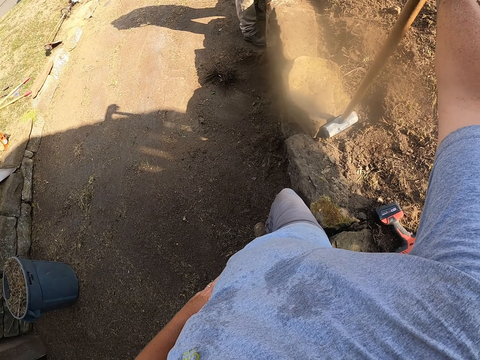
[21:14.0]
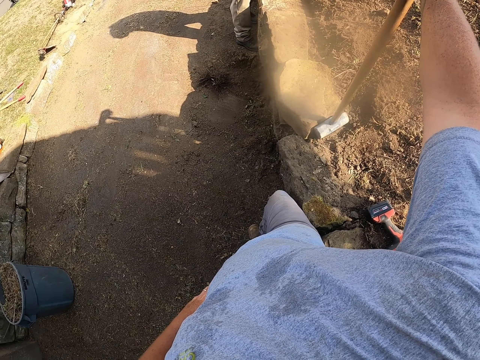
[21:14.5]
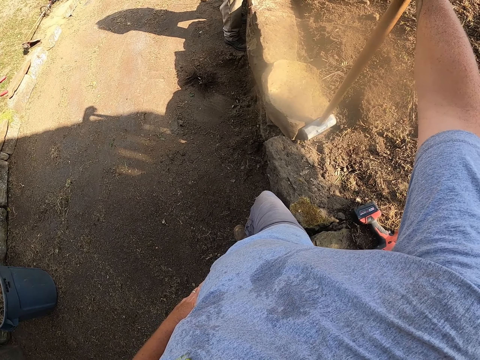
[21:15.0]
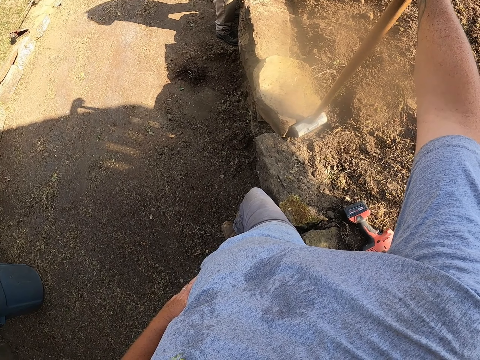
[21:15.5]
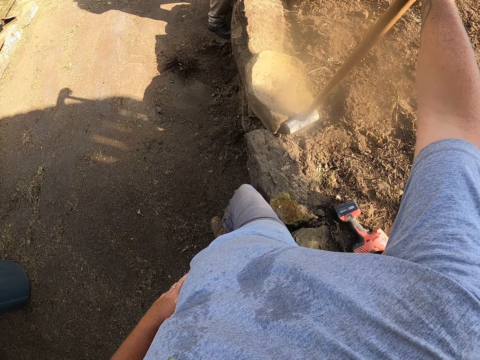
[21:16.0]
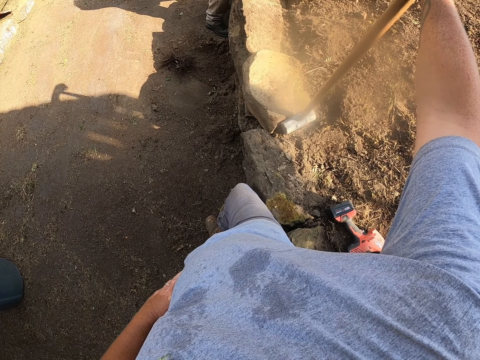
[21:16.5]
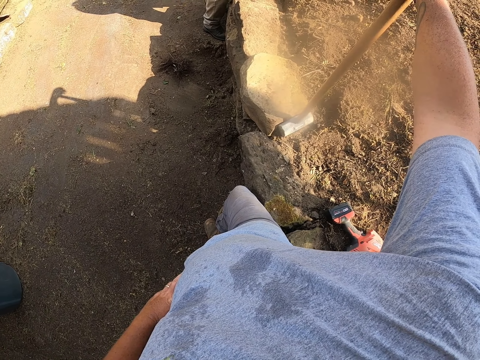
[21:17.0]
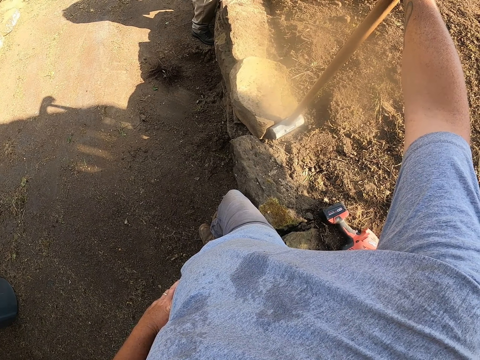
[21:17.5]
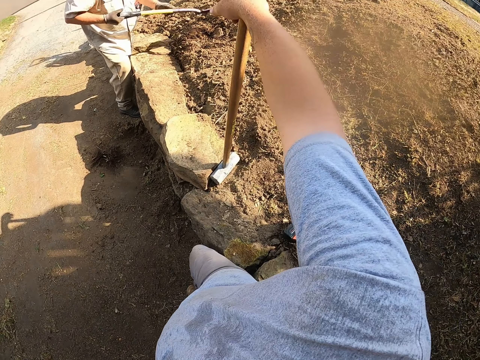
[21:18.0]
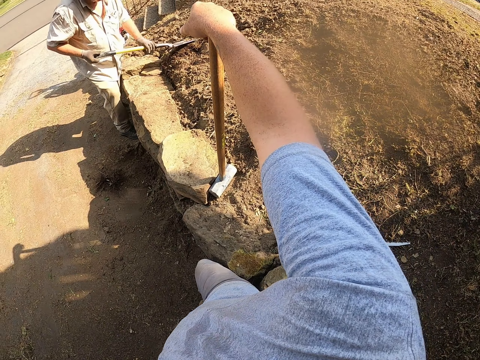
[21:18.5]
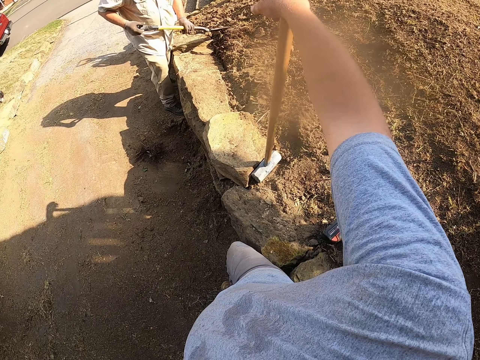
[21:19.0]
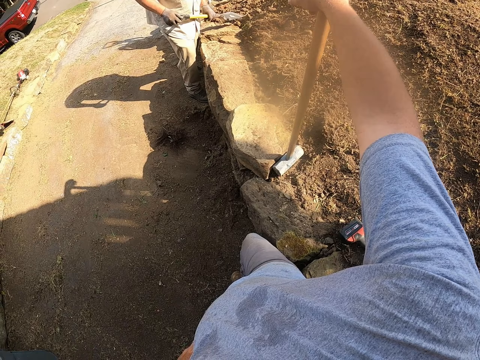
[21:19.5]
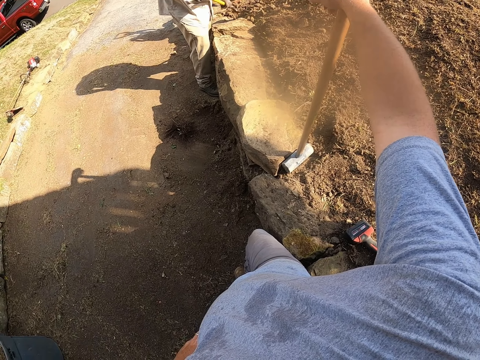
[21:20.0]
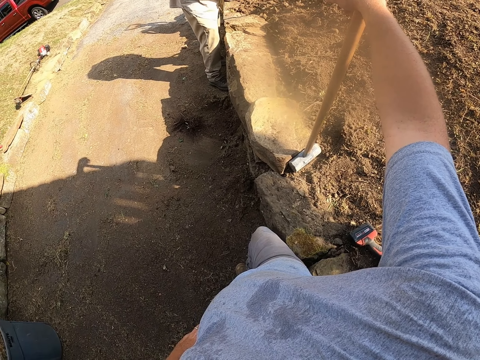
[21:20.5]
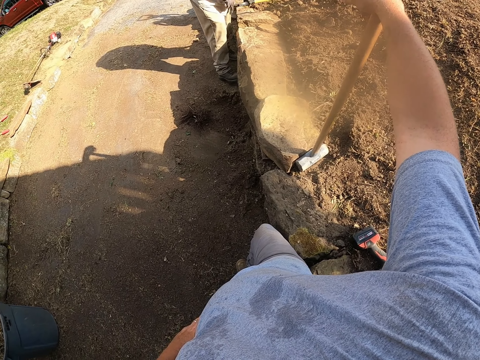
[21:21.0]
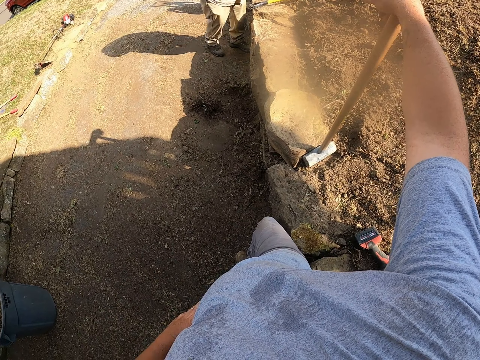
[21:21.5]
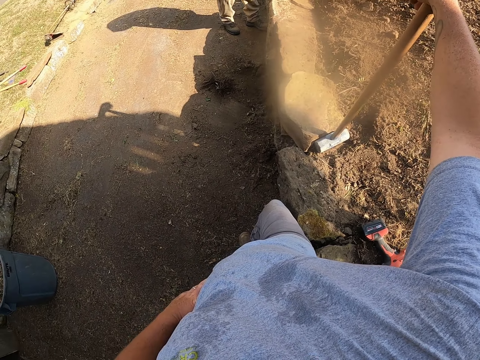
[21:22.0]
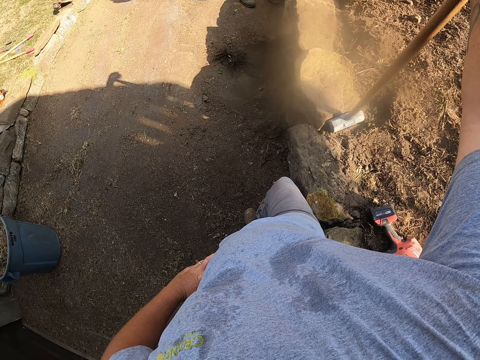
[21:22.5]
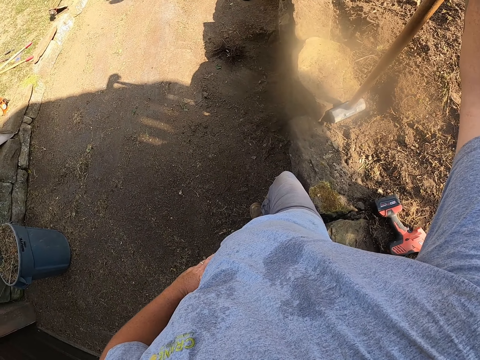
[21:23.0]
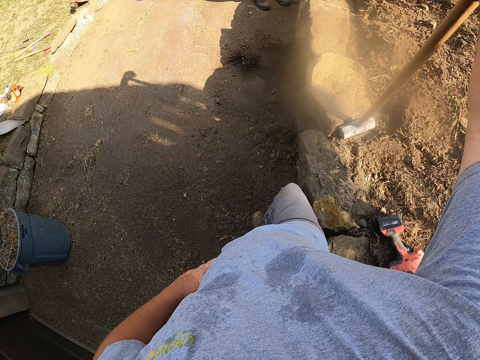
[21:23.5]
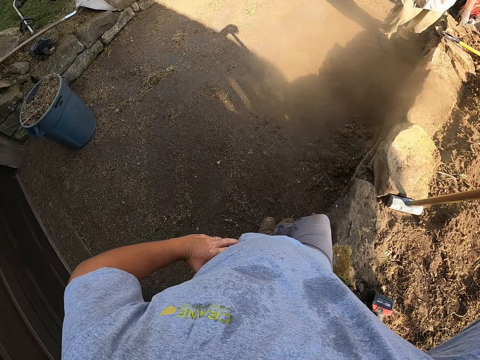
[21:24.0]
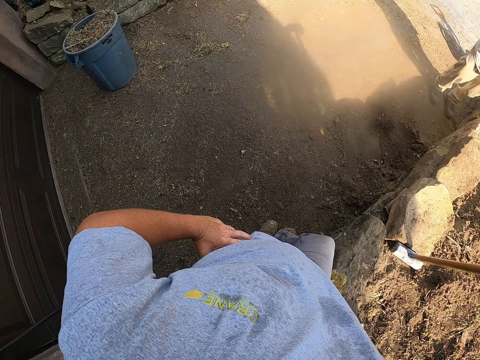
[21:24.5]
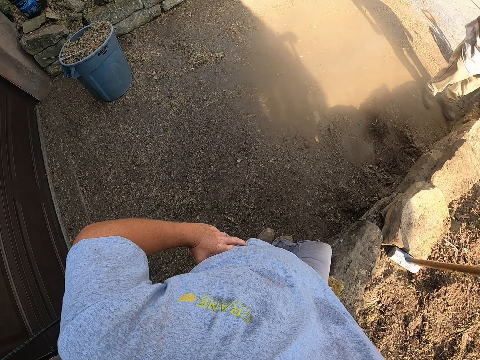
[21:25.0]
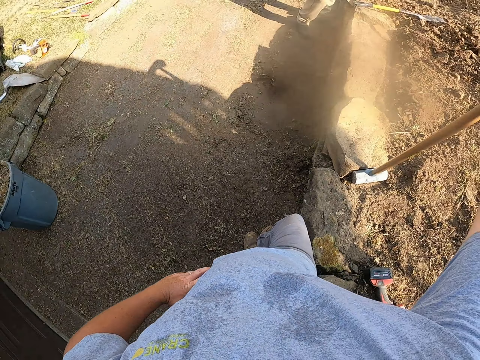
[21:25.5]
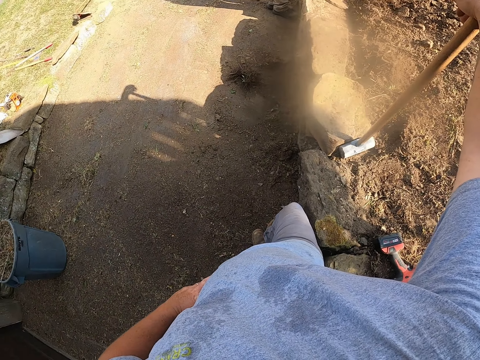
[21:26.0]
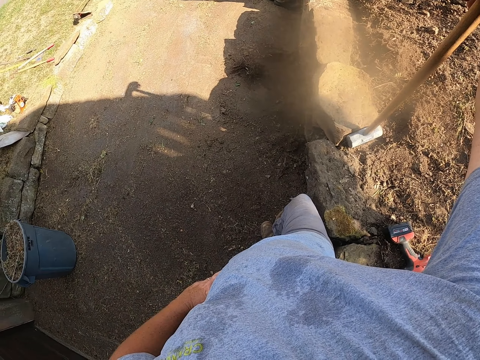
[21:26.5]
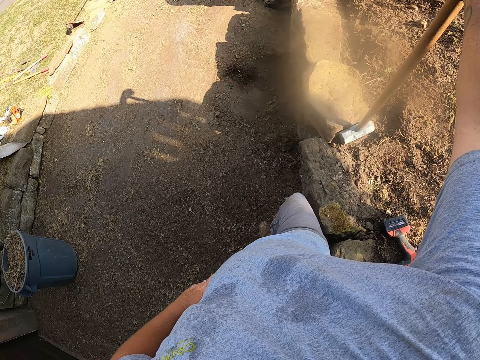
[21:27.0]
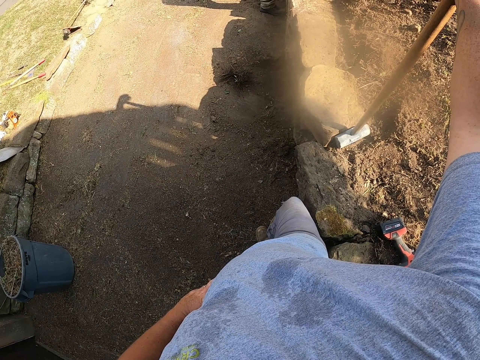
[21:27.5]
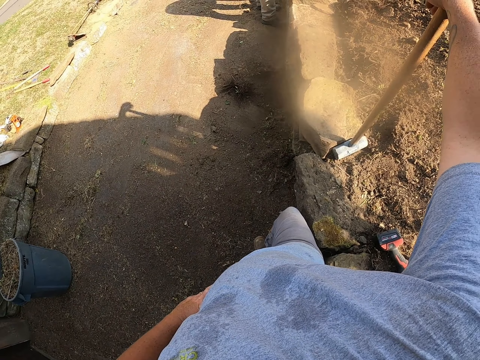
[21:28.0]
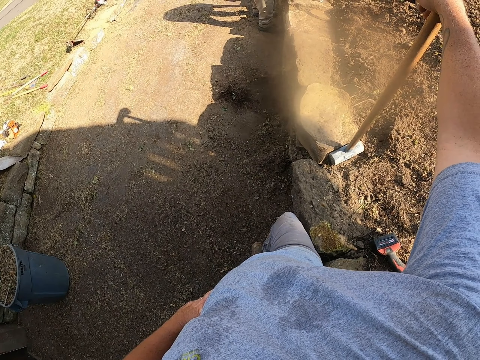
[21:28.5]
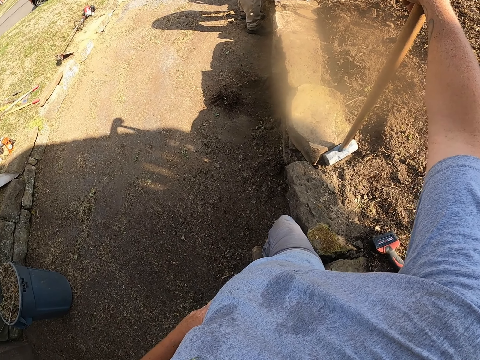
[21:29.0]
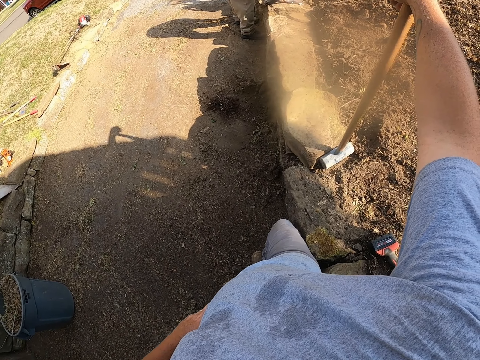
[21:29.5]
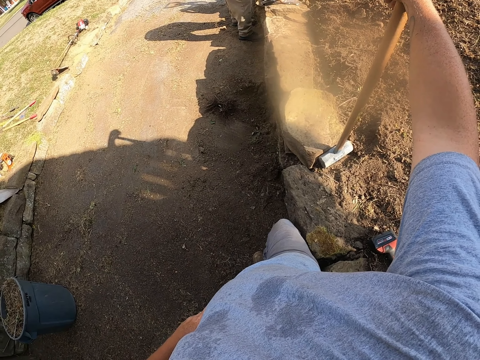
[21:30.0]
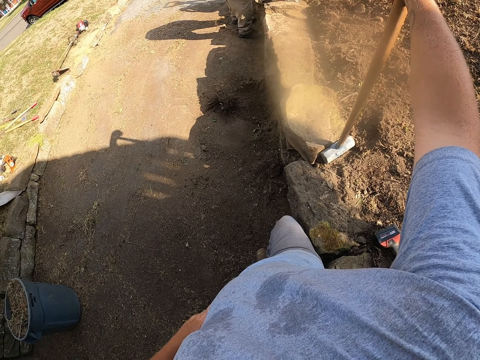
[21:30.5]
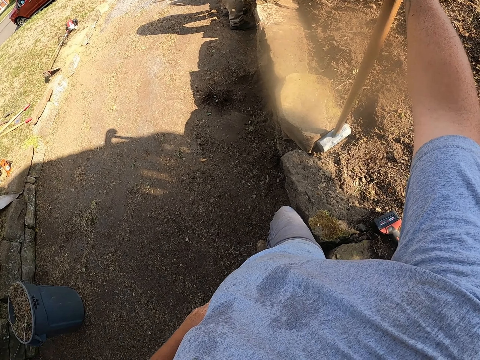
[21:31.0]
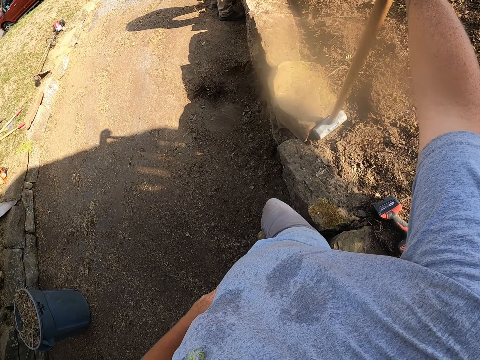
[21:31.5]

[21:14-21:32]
The camera wearer looks around a verandah. A man moves the spade on the ground. He digs on the ground with a shovel. He places the spade on the ground. The camera wearer looks around the verandah. The man walks around the verandah. The camera wearer looks around the verandah.

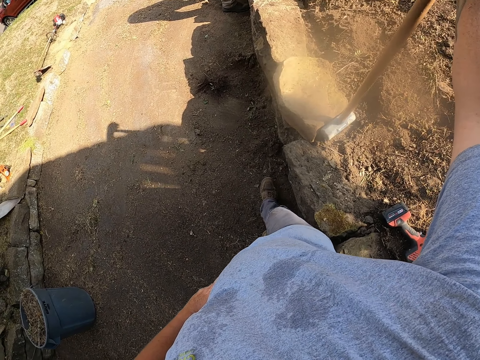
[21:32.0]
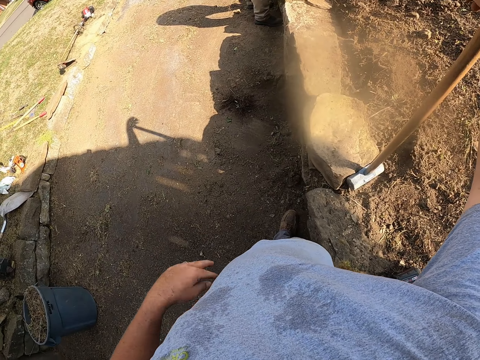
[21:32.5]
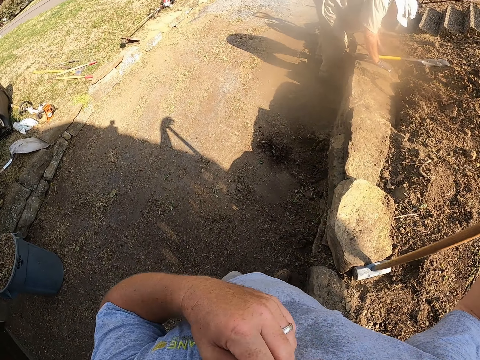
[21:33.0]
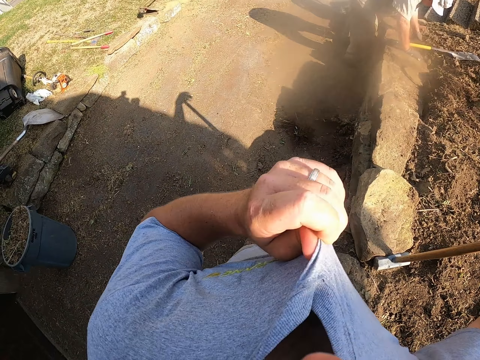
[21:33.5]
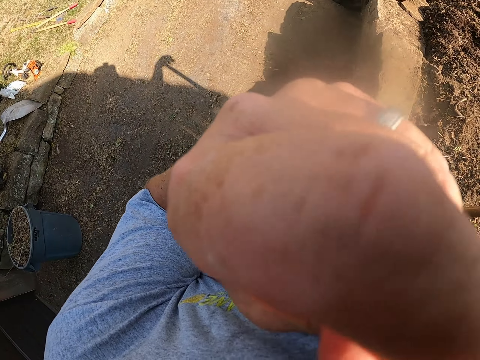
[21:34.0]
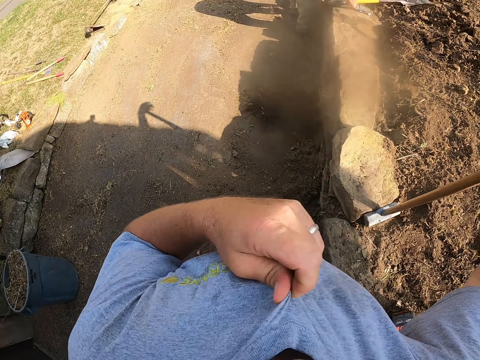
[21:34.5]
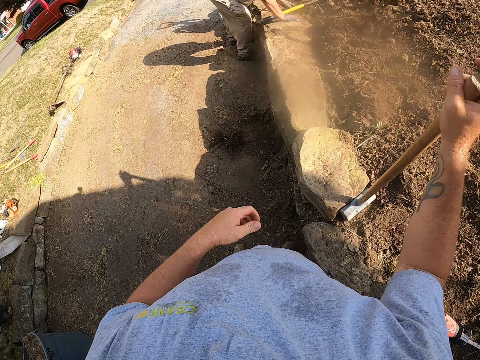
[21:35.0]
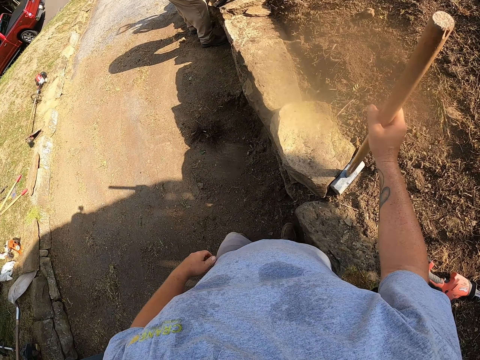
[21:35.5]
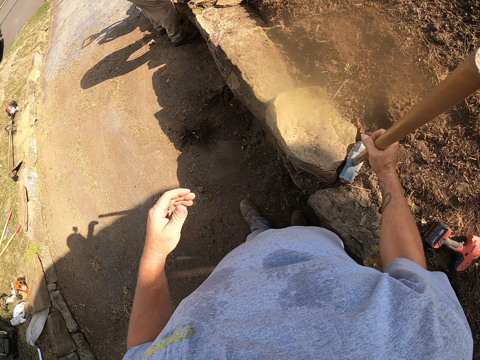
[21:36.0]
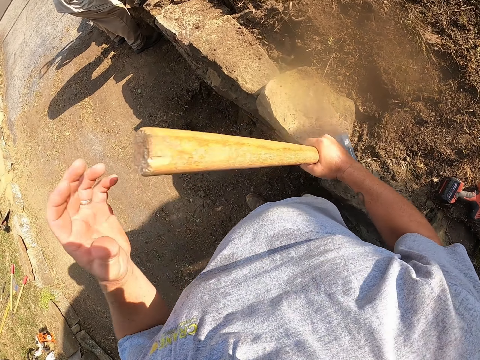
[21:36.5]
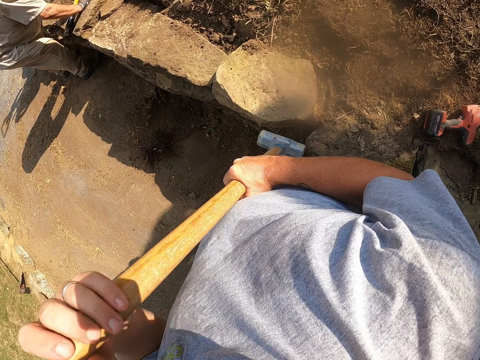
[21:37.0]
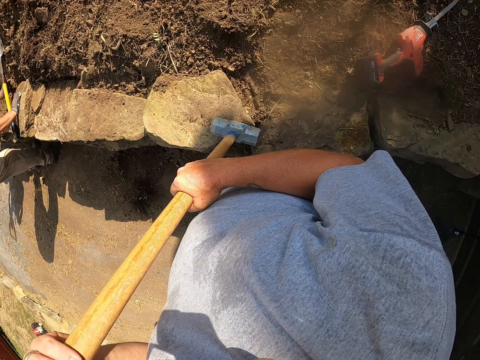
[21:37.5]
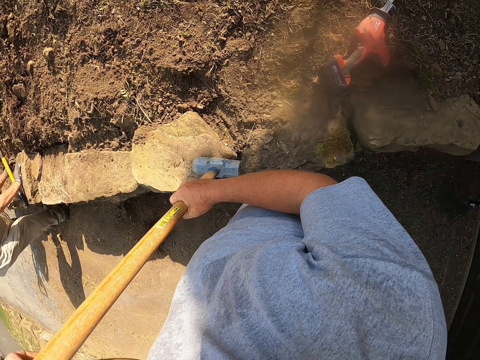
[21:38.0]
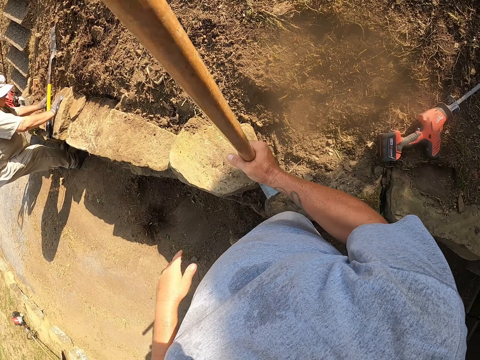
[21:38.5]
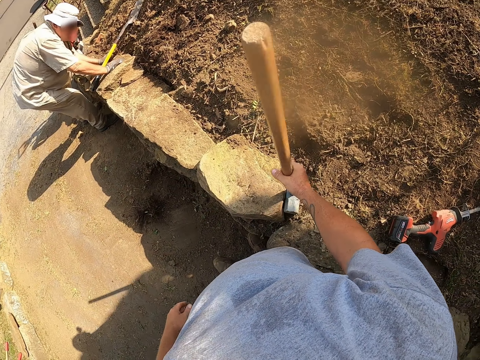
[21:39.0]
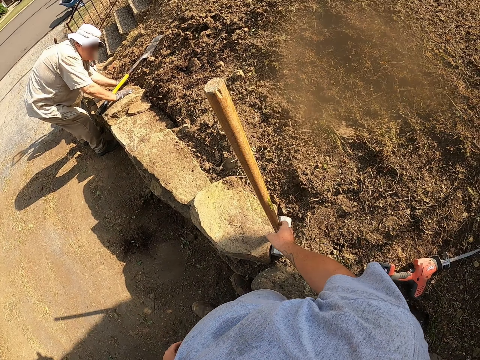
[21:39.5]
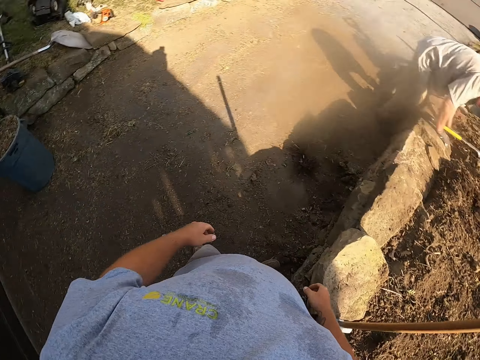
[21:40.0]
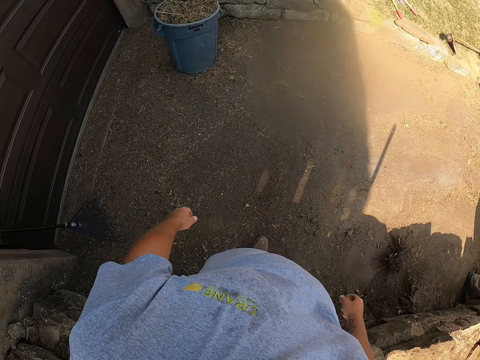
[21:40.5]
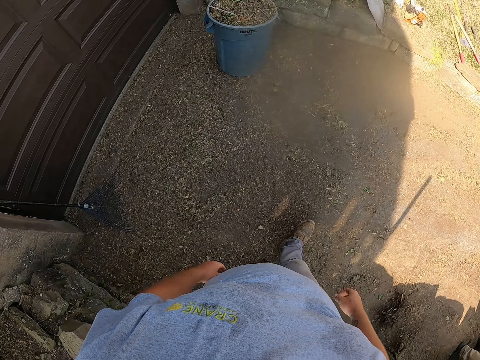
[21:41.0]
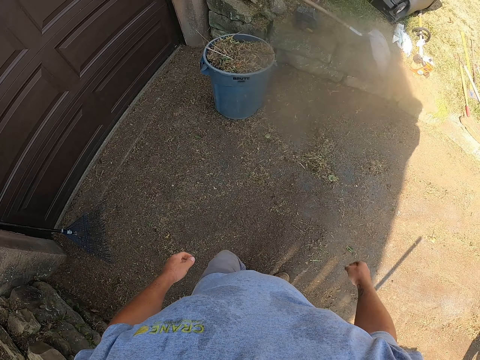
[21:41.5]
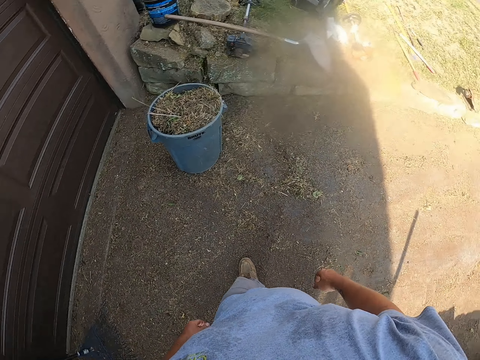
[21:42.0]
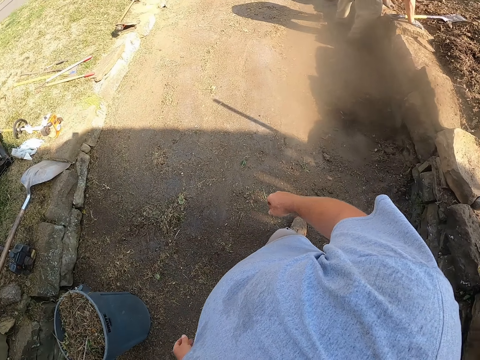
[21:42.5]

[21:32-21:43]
The camera wearer walks around a verandah. He wipes his face with his t-shirt. A man spreads soil on the ground. The camera wearer lifts up his hand. He picks up the sledge hammer, holds the sledge hammer with both hands, and hits the stone with the sledge hammer. He places the sledge hammer on the ground. He looks around the verandah and walks around the verandah.
